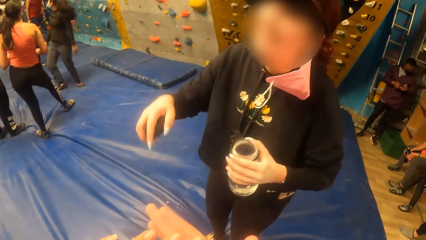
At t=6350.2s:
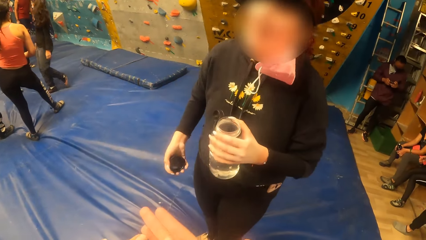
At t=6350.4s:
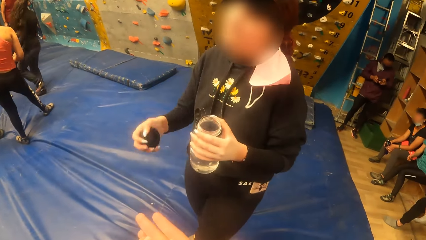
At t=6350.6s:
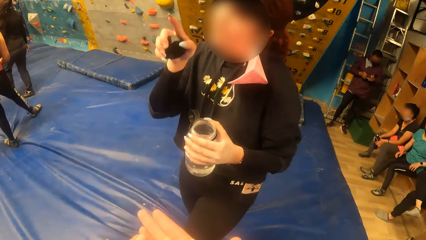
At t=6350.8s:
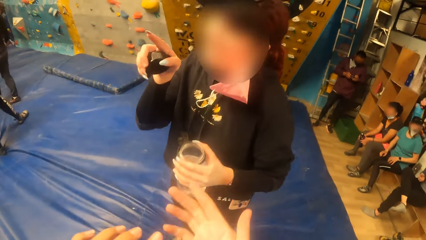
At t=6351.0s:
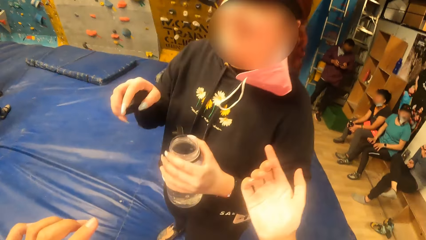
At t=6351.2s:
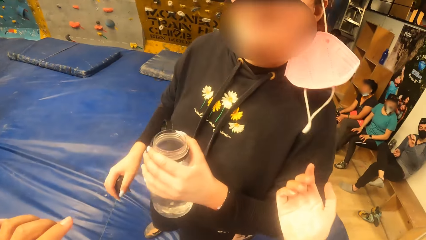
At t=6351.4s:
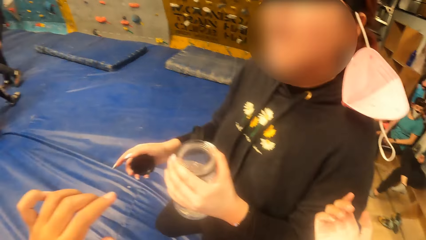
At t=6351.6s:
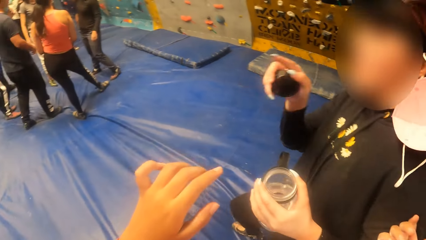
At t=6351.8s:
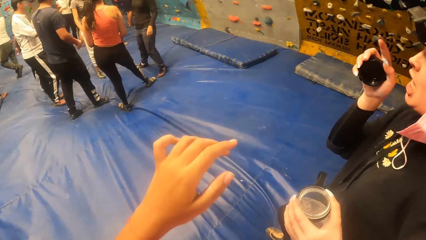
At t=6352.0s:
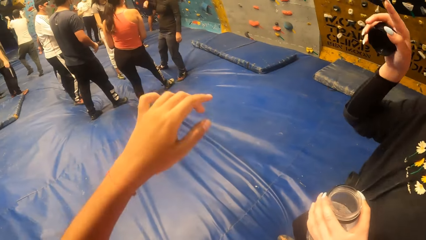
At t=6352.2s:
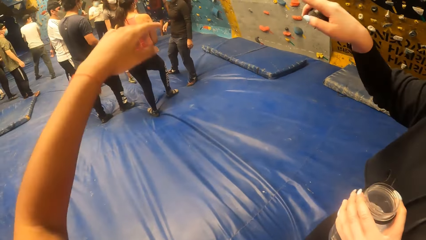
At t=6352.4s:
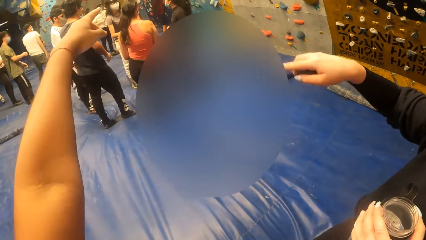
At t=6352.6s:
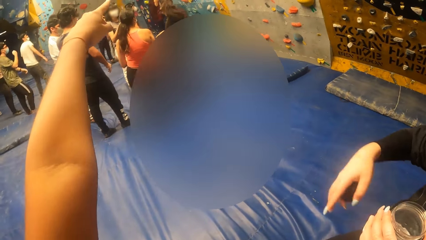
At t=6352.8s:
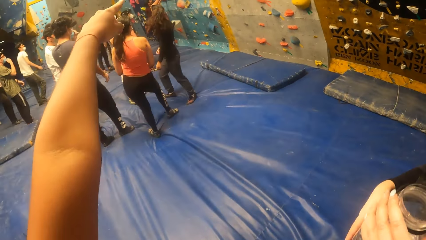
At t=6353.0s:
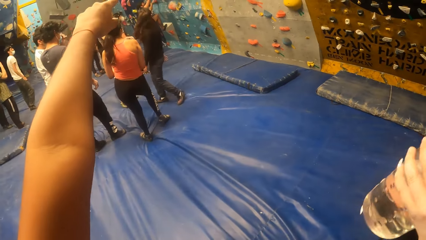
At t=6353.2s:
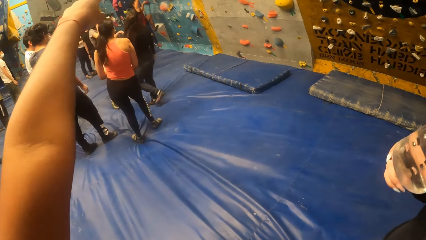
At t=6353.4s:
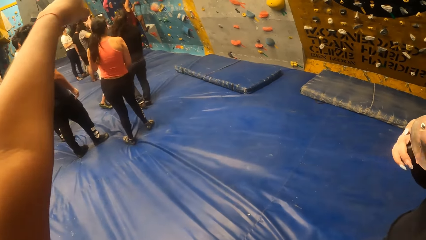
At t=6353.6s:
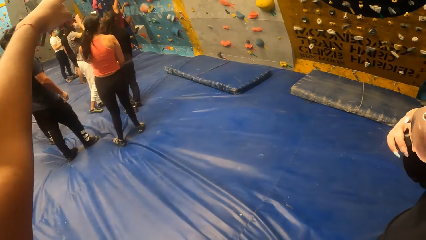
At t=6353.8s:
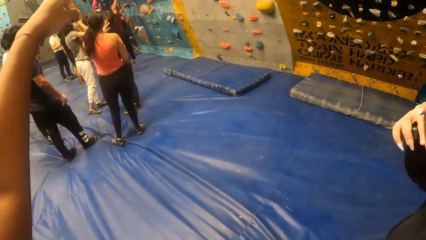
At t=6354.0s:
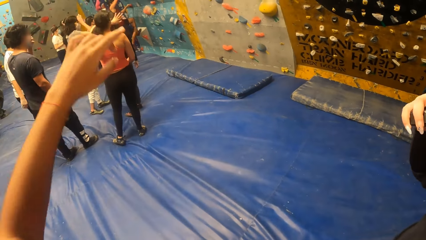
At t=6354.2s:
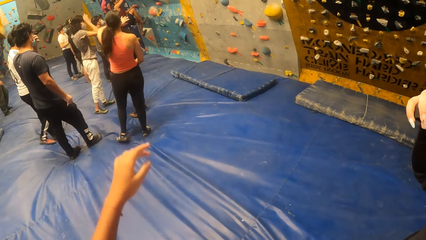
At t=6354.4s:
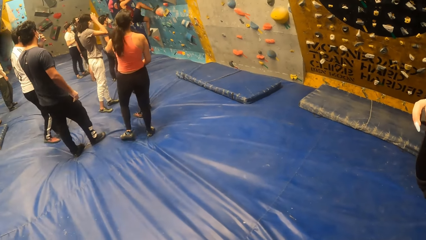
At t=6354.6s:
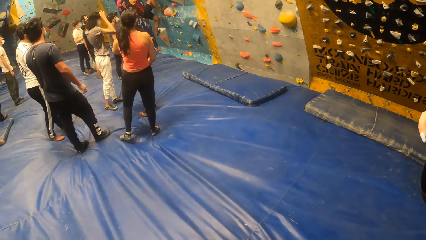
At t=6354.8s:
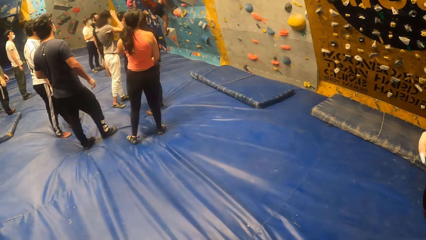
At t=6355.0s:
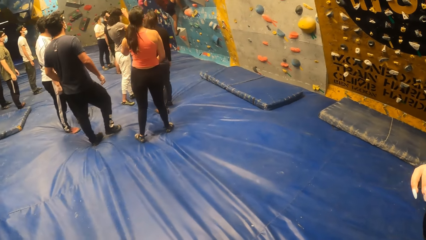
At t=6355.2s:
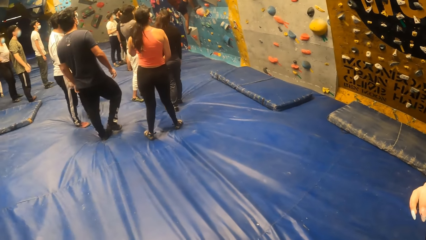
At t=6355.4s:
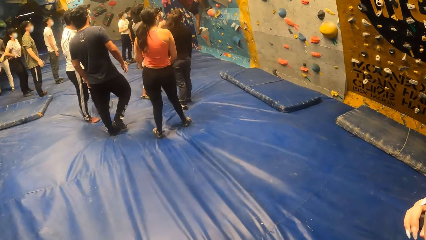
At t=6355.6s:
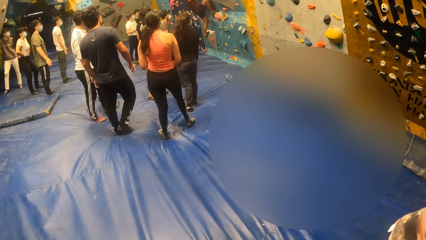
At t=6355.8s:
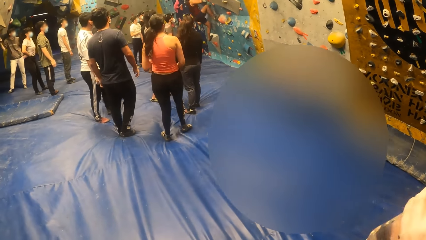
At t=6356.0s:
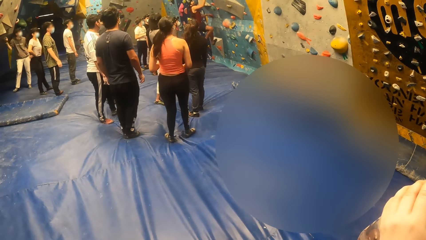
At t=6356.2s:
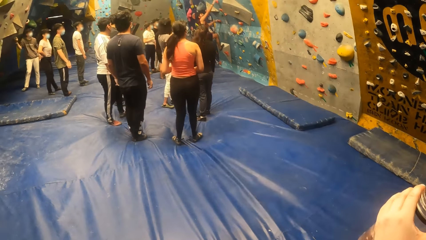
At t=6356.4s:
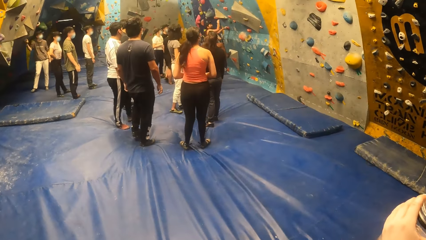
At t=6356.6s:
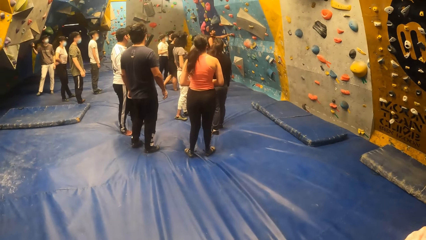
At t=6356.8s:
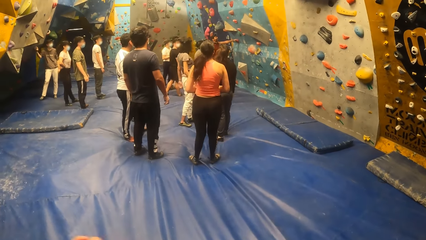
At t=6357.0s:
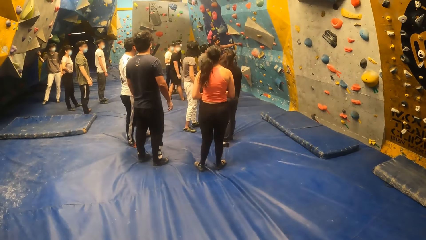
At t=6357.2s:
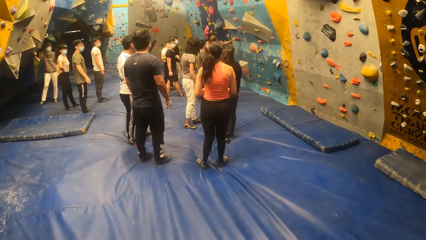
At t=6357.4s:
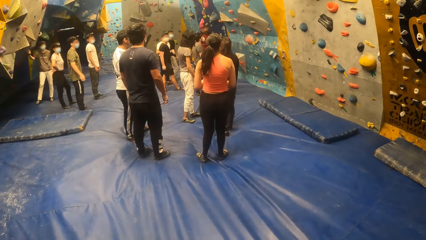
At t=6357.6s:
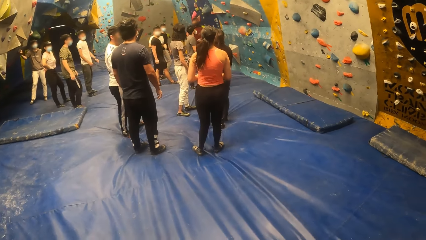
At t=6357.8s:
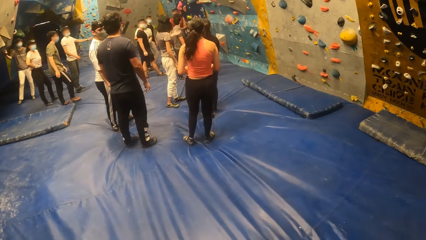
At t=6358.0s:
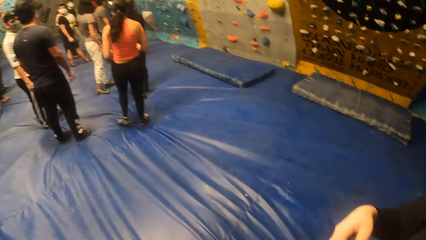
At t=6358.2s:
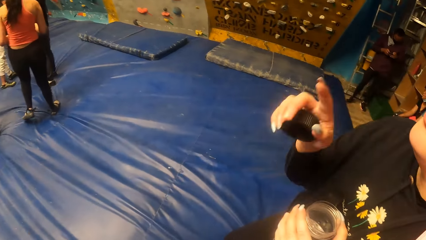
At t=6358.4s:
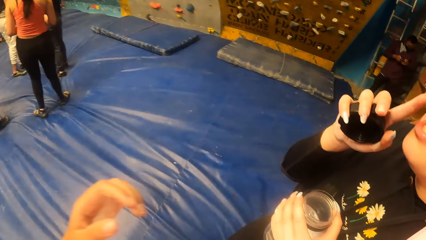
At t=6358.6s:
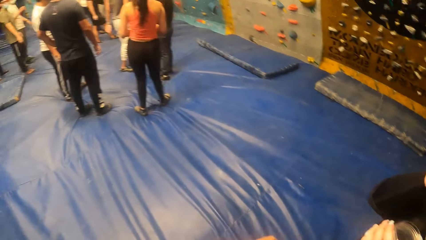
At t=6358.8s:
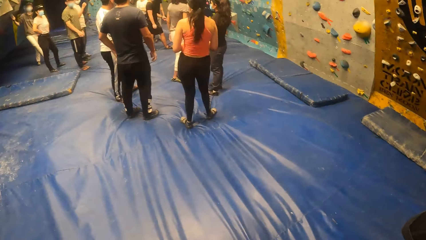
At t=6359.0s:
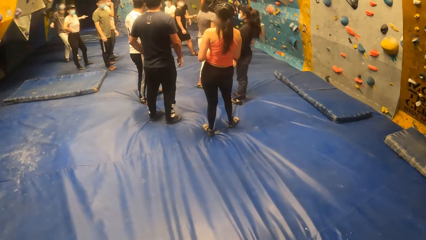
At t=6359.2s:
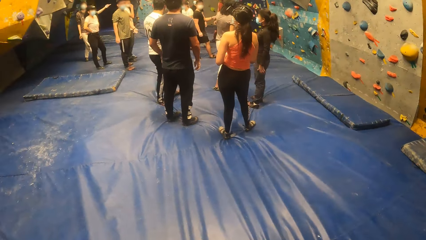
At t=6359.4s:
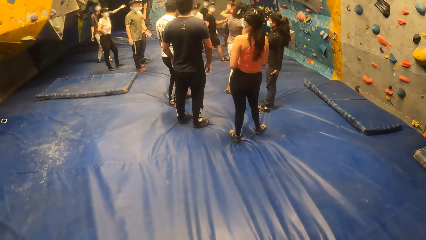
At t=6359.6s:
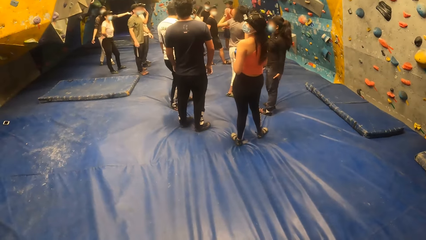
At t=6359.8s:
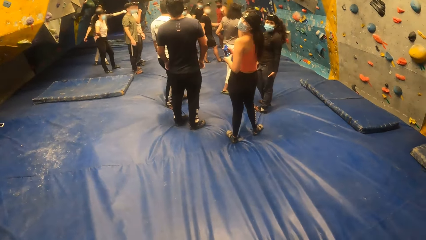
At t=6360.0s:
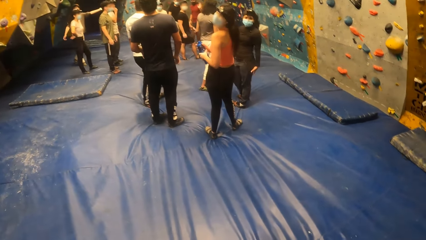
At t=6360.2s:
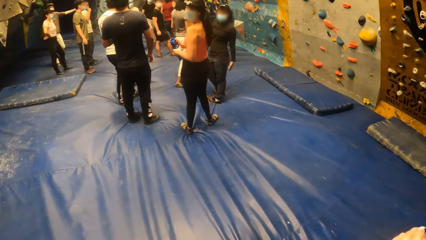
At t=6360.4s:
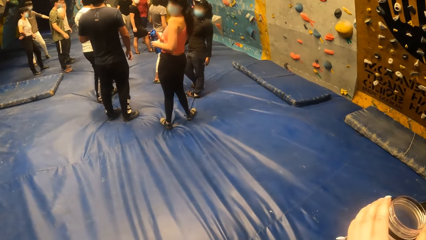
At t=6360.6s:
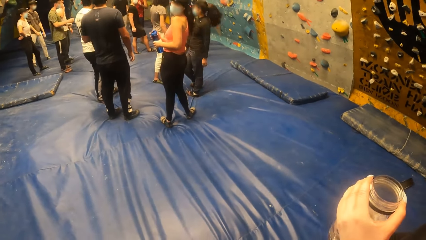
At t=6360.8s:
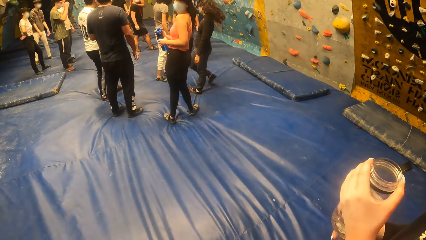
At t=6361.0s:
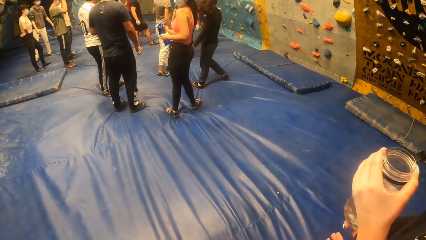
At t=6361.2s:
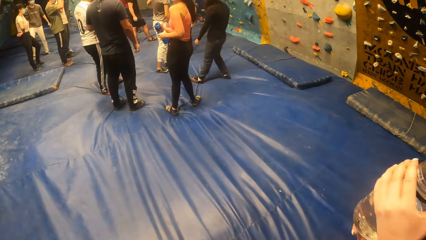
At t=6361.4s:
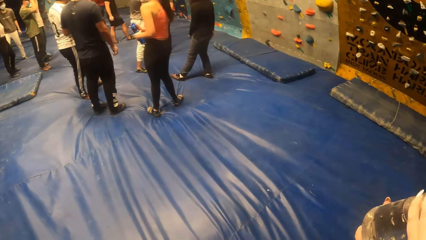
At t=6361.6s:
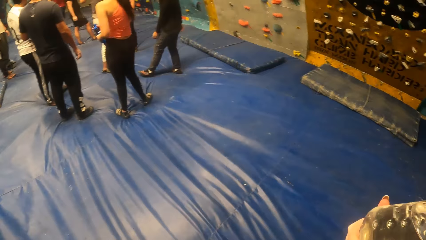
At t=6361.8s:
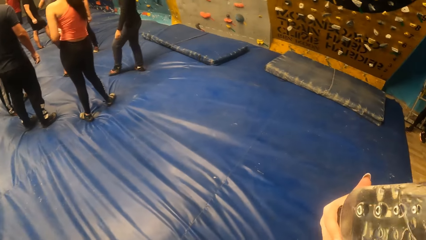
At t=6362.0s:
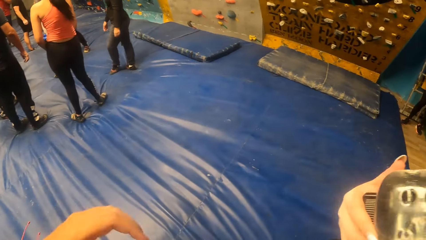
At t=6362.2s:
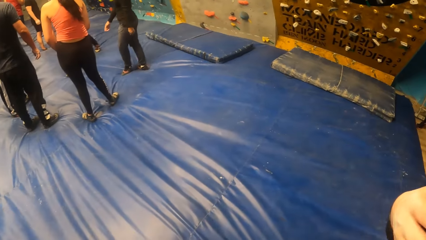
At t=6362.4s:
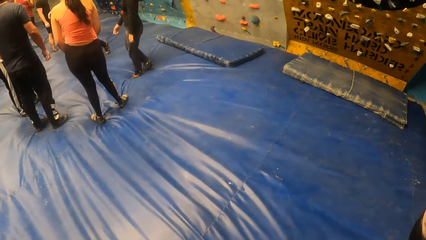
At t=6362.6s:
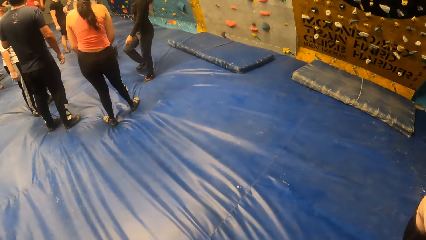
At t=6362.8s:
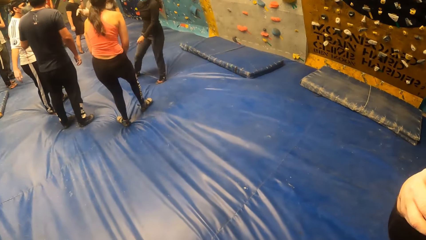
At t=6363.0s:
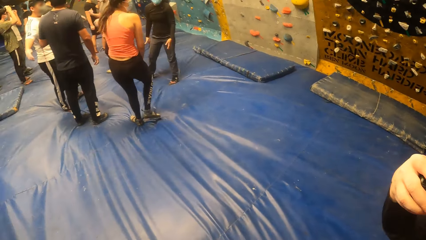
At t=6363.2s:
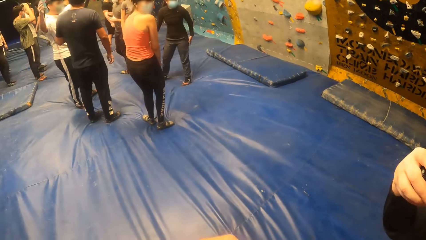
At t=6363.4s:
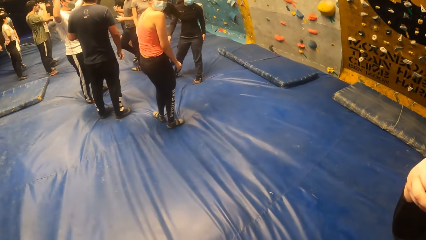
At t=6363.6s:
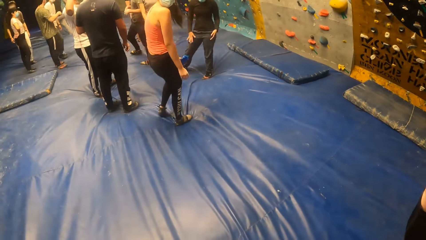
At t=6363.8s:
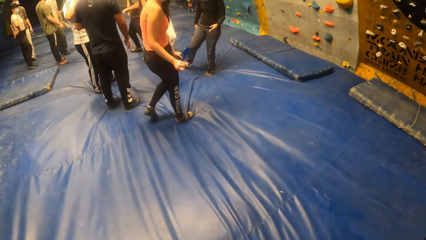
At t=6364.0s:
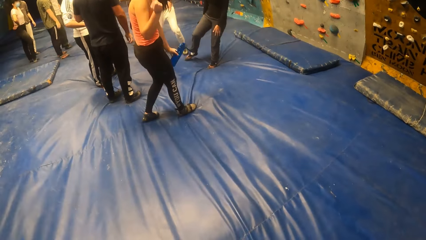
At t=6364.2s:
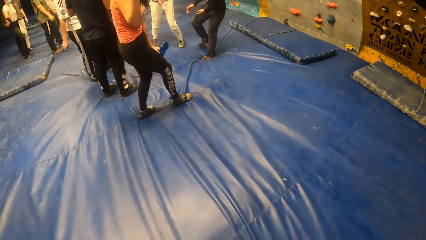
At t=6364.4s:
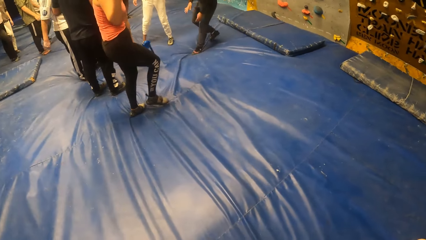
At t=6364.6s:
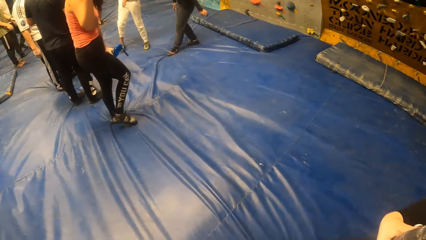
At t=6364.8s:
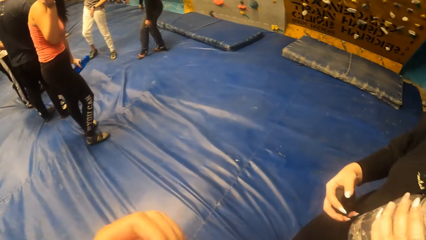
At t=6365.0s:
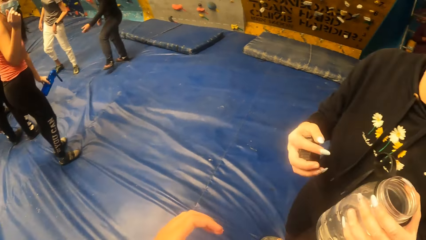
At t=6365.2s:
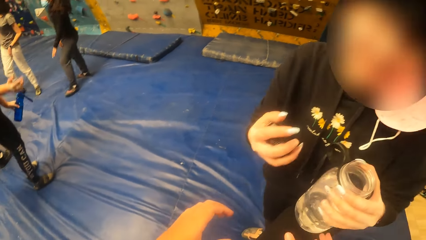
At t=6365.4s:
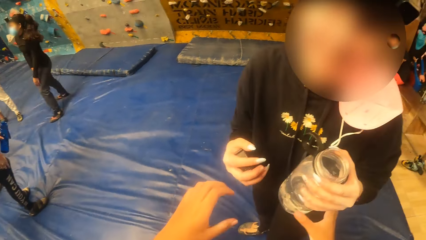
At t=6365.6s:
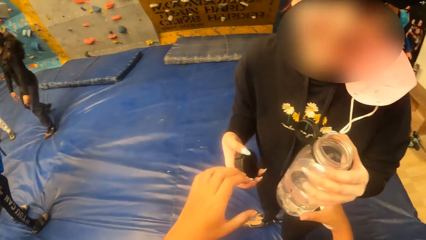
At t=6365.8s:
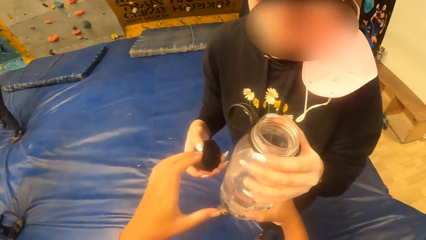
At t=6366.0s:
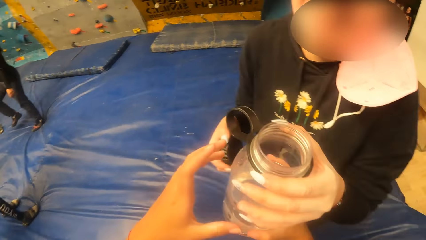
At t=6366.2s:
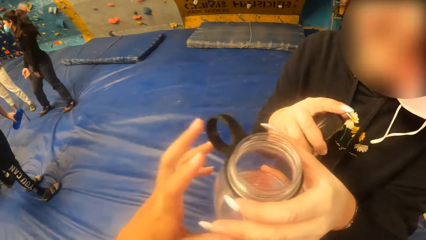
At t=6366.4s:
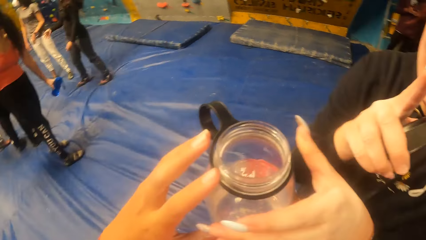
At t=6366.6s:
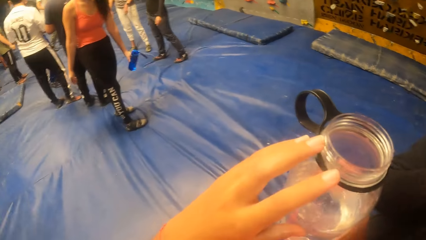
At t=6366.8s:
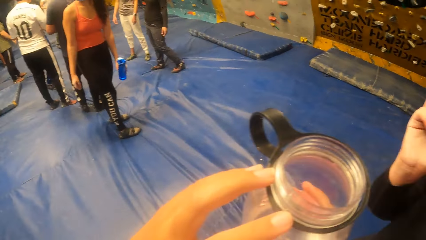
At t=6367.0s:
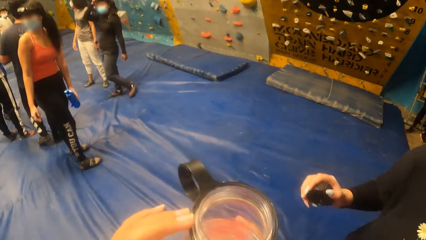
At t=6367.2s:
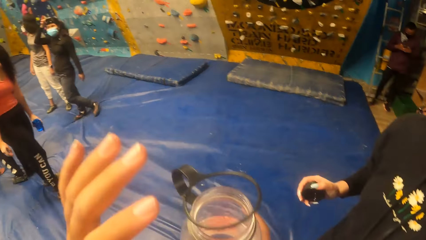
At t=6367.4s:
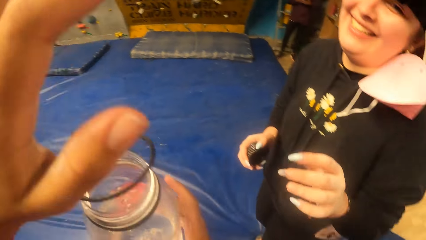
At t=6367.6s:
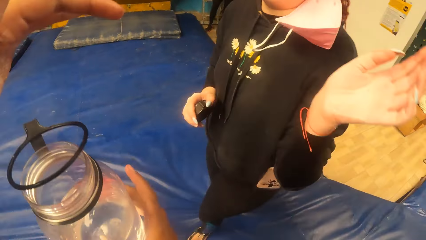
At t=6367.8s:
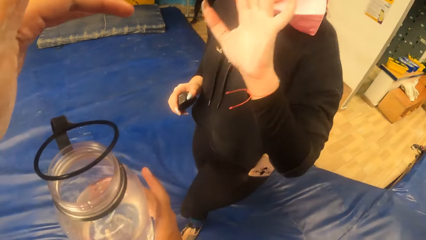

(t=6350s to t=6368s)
A woman dances. The camera wearer stretches her hands. The woman drinks water. The camera wearer looks around. The woman drinks water. The camera wearer collects the water bottle from the woman with her right hand.
